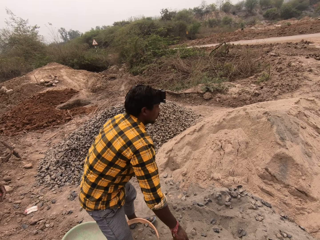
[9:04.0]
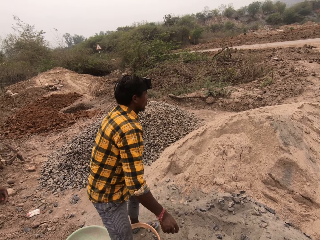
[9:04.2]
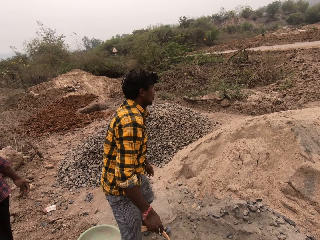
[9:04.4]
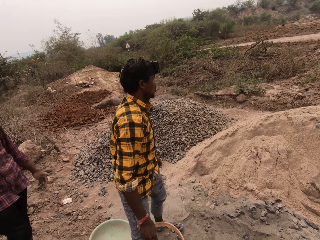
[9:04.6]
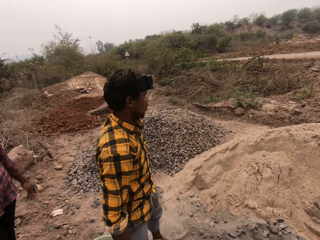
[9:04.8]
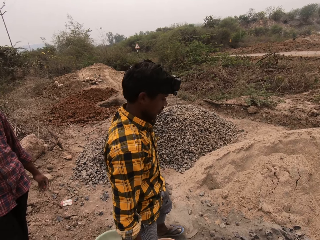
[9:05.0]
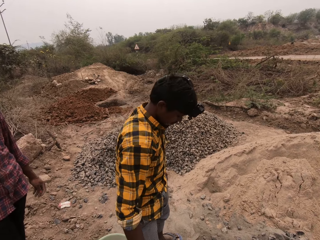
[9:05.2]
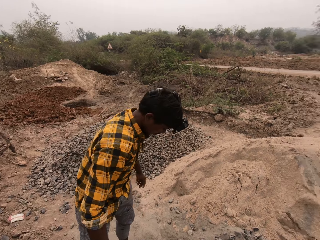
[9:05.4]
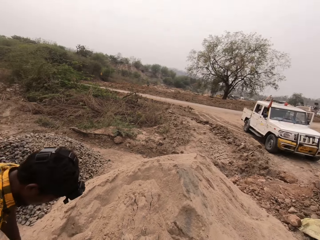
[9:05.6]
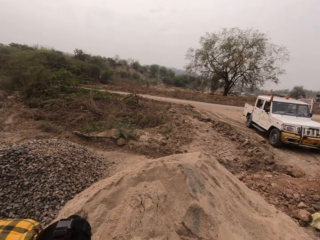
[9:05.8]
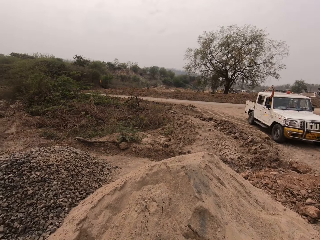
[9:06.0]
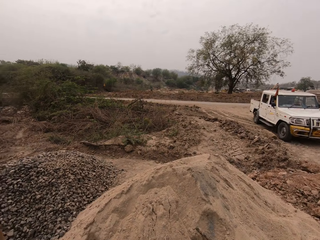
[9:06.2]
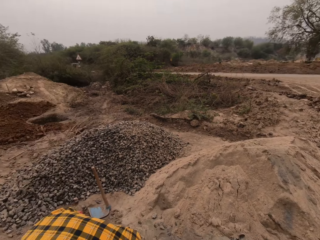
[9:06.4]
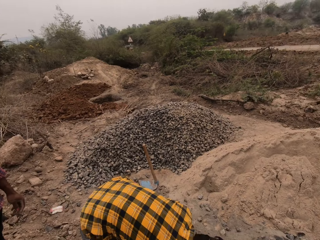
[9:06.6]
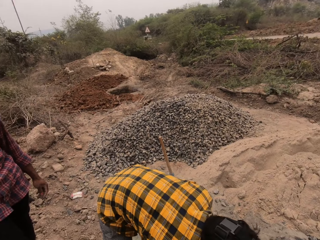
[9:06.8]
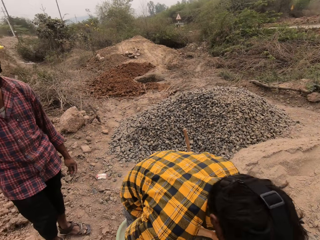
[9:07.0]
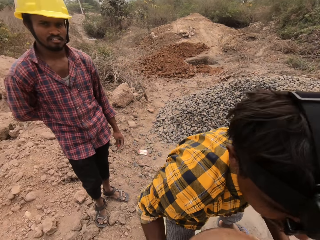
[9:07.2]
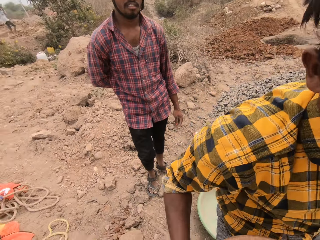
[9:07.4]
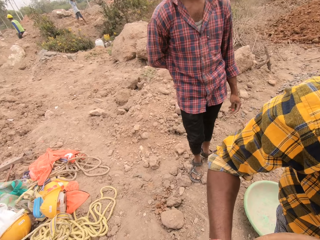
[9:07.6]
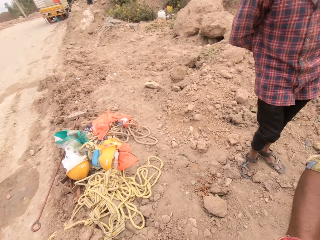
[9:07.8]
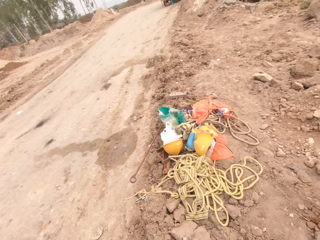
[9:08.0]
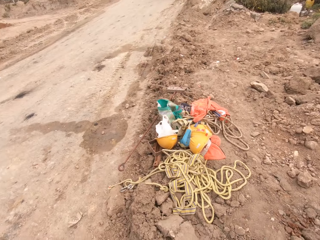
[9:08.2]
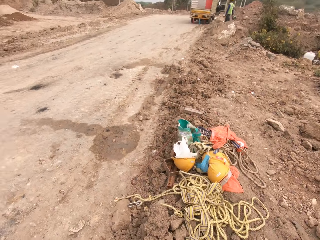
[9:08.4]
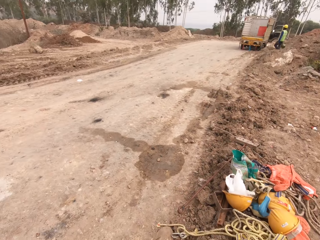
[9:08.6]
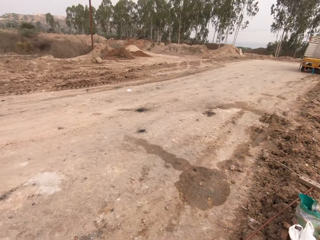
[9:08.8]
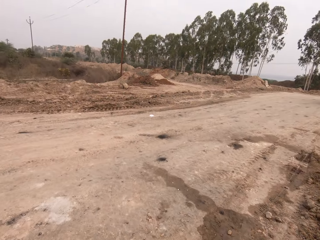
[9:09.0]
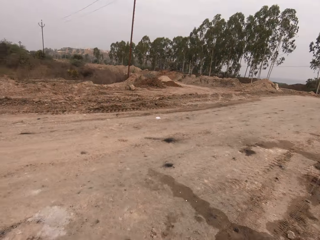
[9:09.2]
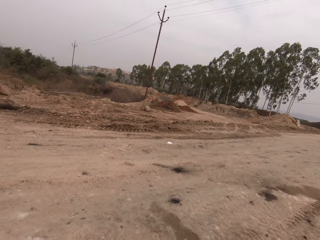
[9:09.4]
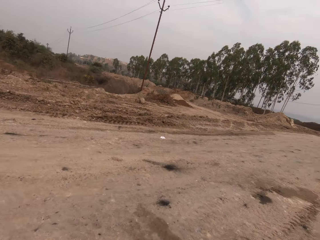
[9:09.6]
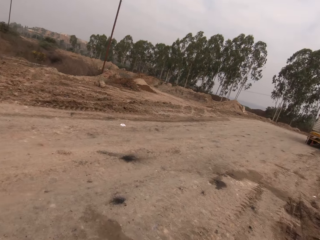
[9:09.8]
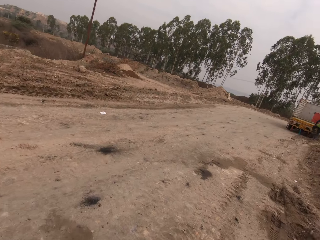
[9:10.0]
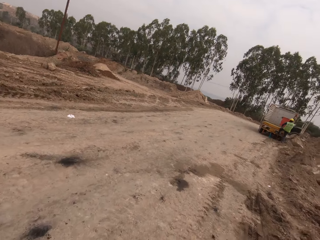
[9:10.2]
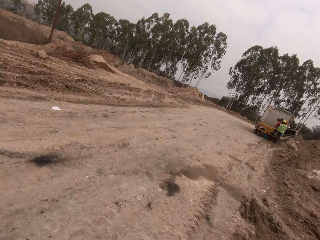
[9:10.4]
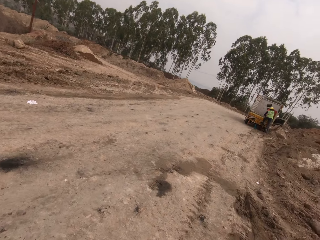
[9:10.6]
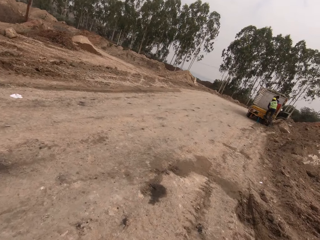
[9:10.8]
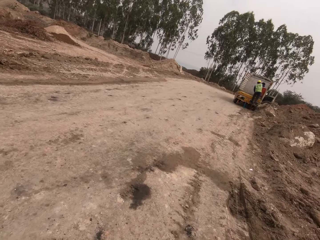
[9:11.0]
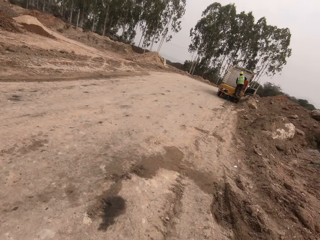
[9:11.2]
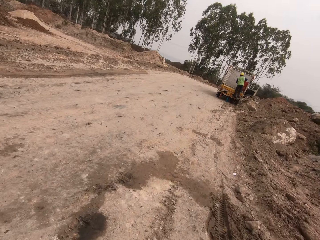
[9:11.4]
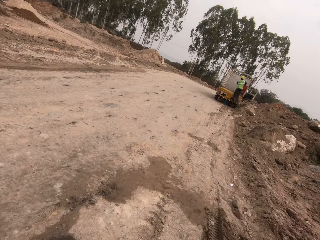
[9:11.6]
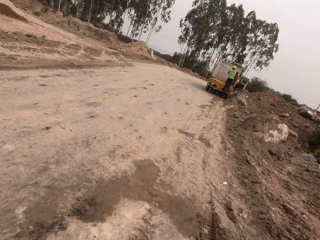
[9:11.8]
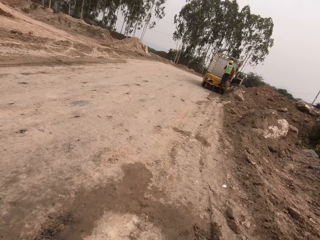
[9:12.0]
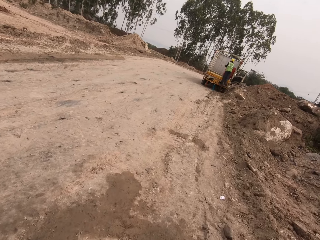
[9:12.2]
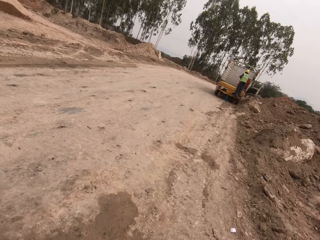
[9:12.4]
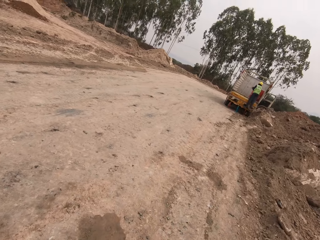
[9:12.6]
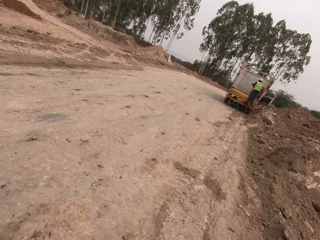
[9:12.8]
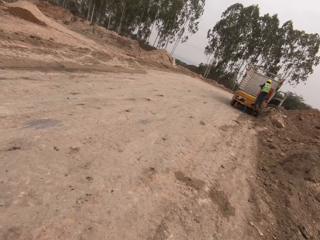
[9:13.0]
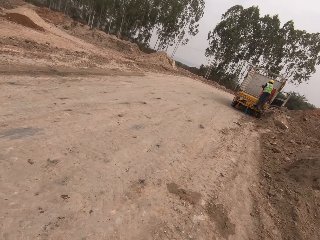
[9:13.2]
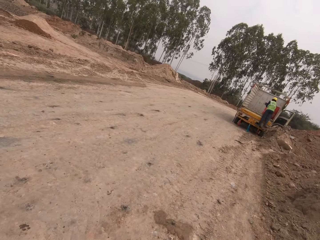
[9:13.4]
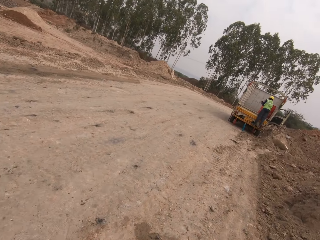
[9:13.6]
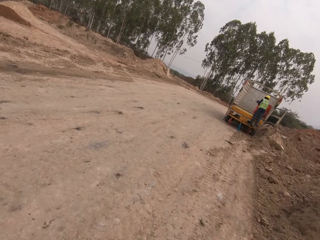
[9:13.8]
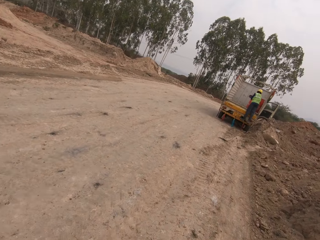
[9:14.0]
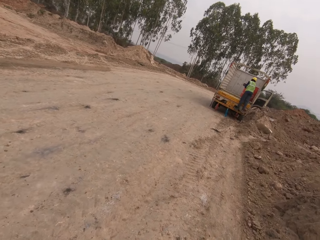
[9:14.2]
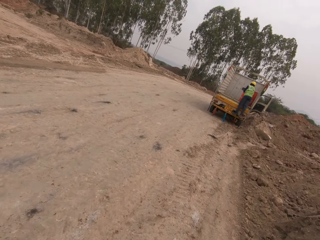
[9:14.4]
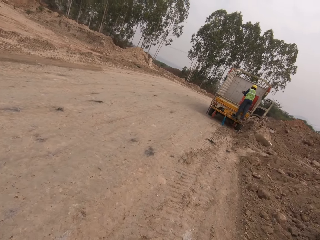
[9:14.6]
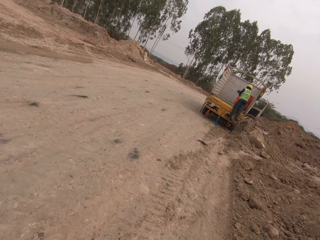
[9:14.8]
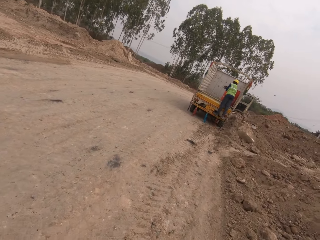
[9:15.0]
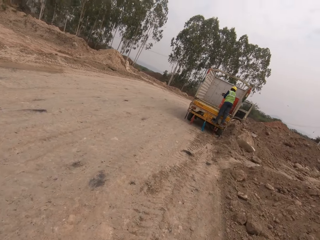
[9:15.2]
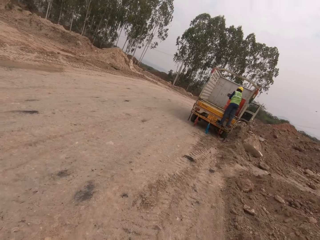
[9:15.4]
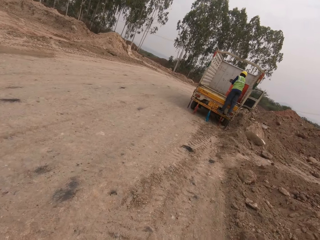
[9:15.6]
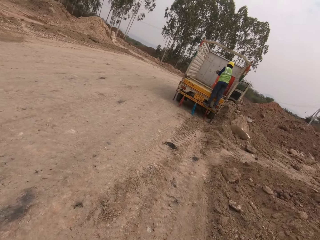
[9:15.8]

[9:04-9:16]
A man puts the shovel on top of the gravel. The man carries a basin full of gravel. The man picks up the bowl from the ground with both hands. The man passes the bowl full of gravel to the camera wearer with both hands. The camera wearer walks in the field. Another man climbs the truck with the bucket in his right hand. The other man scoops water from the drum with the bucket in his right hand.

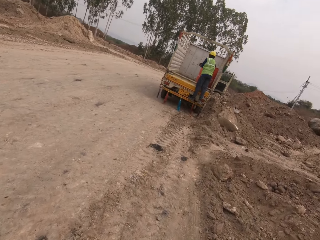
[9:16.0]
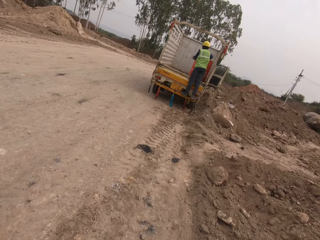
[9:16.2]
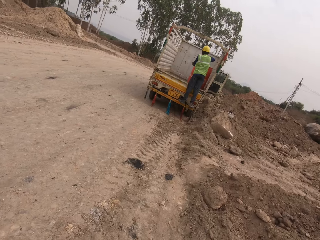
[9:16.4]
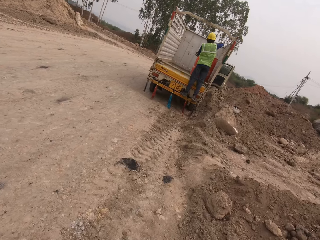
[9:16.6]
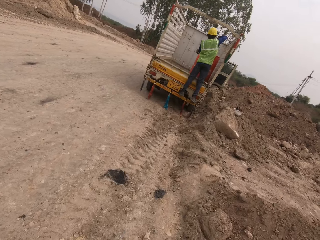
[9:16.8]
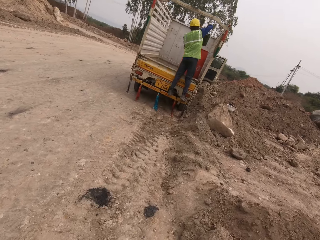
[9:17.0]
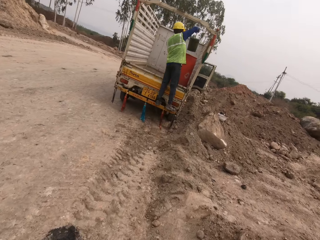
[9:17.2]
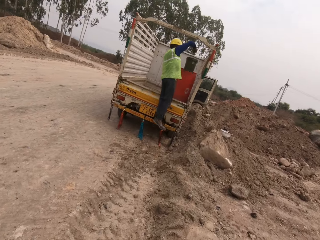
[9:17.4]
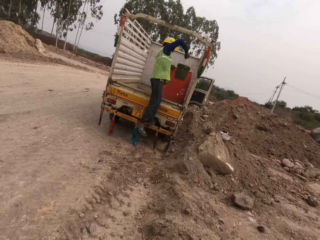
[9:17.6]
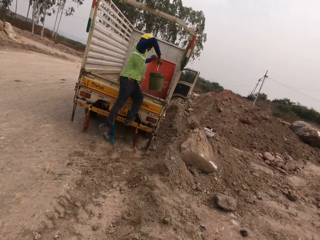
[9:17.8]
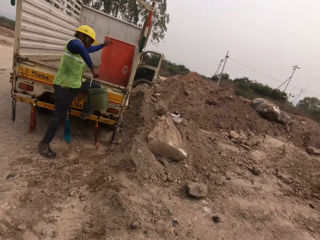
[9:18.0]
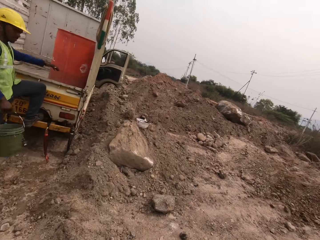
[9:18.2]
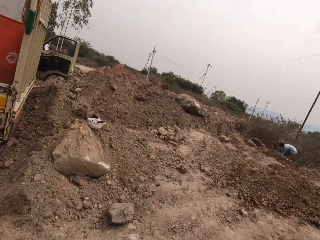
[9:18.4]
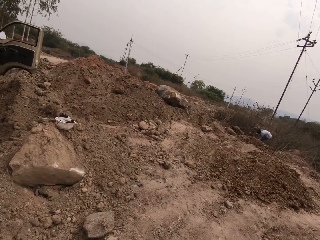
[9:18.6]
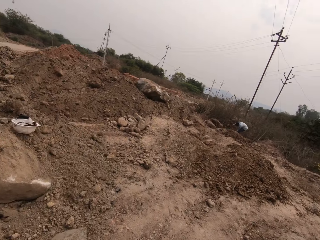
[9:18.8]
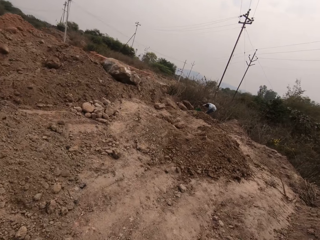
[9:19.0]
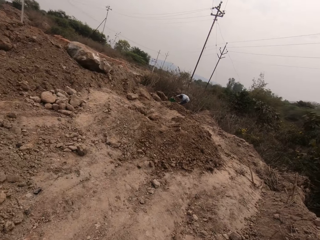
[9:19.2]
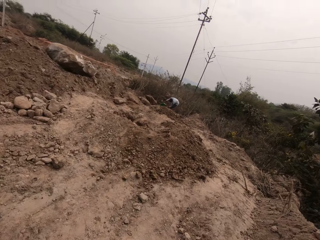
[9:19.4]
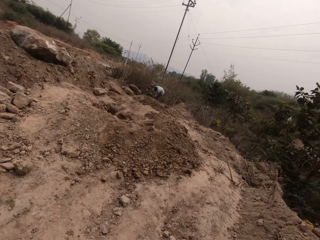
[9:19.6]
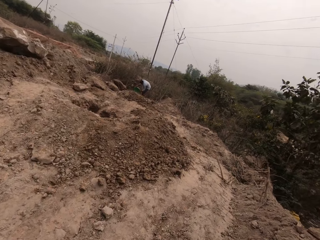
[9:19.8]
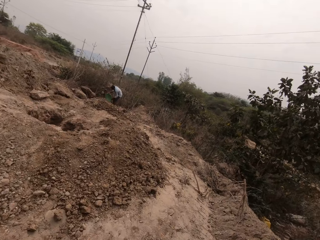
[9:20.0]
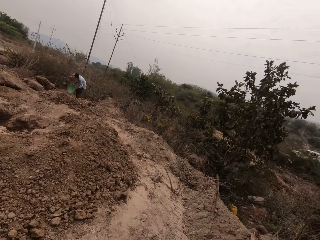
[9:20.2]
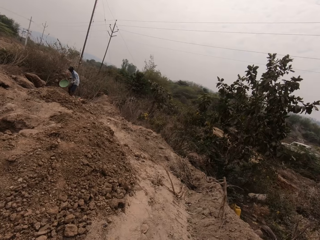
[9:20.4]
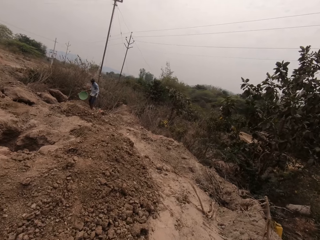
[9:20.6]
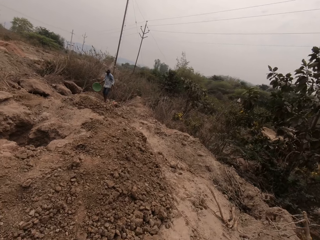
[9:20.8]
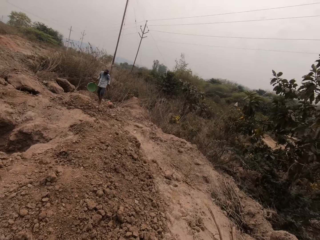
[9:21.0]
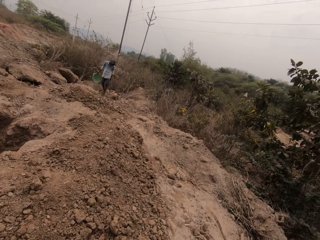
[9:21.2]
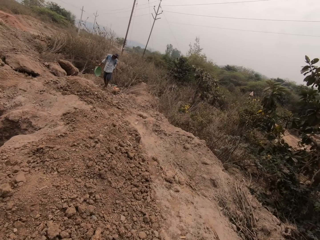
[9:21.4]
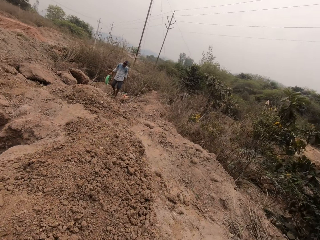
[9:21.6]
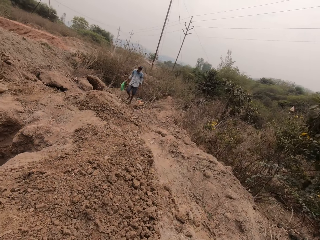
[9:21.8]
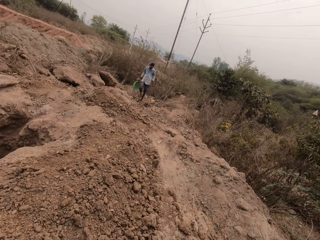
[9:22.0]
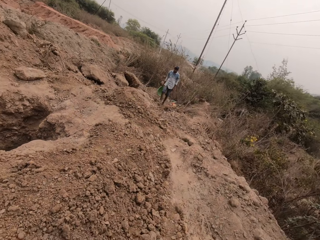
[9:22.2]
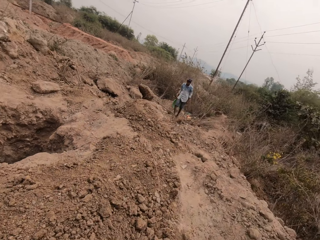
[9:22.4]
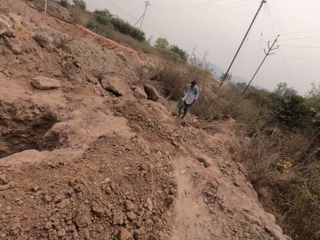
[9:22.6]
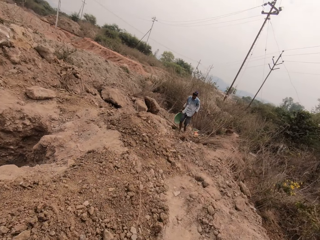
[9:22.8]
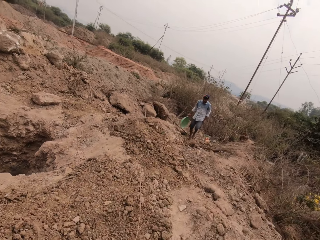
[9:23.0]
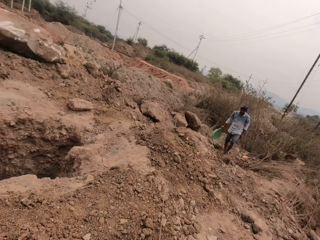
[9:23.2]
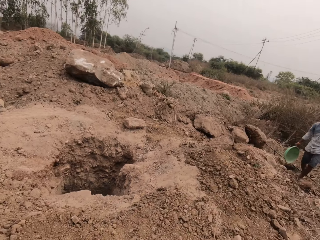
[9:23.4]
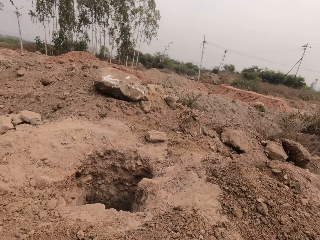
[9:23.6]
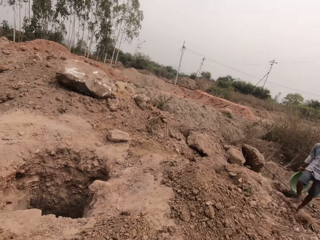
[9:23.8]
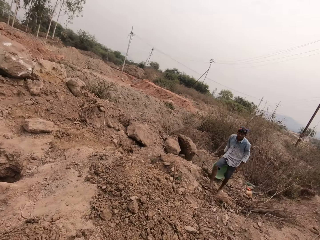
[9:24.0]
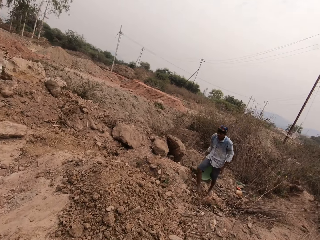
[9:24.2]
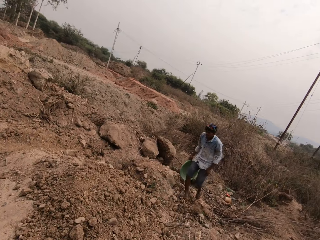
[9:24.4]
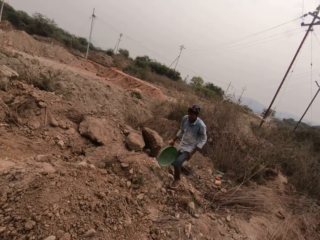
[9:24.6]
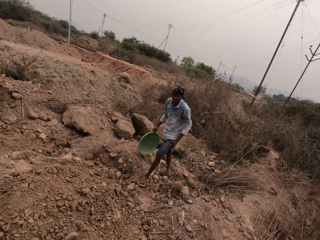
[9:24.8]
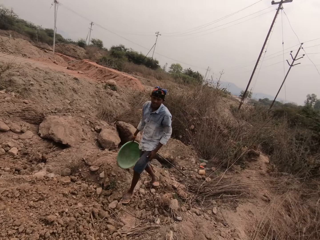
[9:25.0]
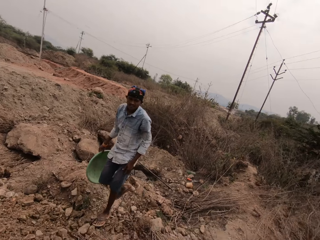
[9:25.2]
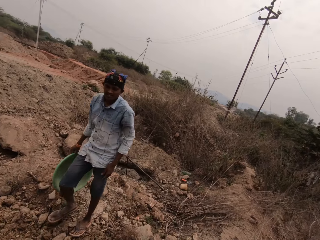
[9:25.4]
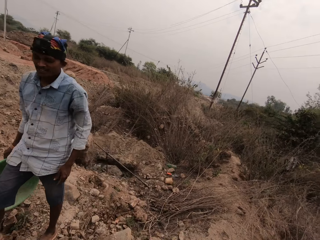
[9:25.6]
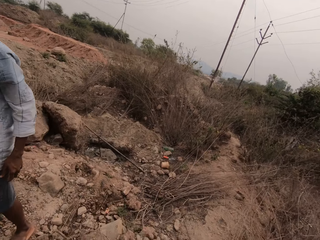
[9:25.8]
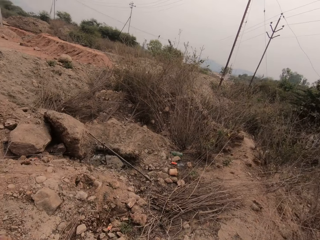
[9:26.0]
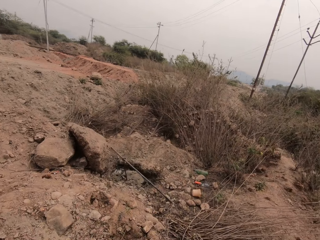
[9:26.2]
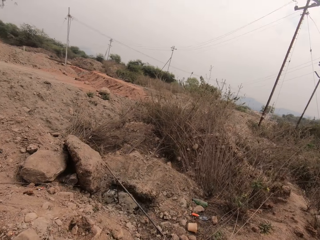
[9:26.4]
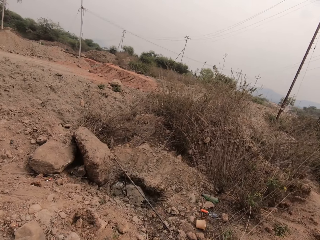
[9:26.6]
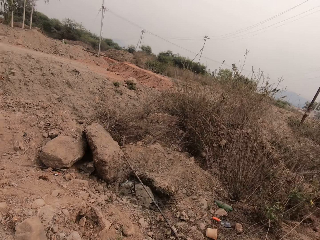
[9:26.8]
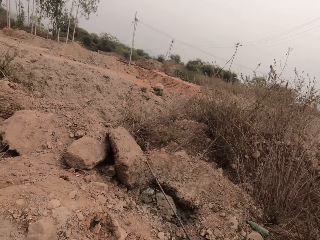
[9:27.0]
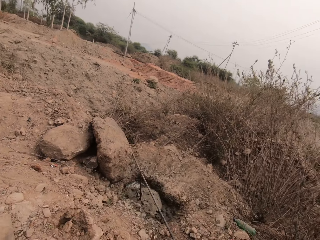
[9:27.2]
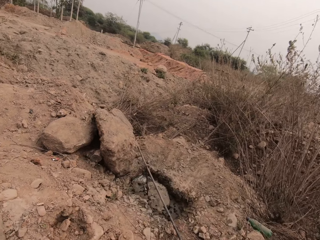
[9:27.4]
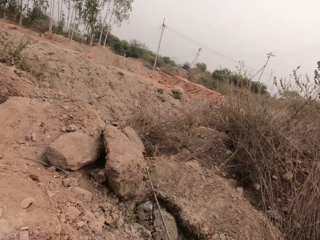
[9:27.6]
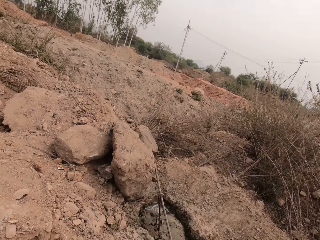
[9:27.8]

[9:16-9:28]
A man fetches some water from a tank at the back of a truck with a bucket in his right hand. The man lifts the bucket. The man climbs down the back of the truck. The camera wearer walks around. Another man walks around. The camera wearer walks around. The other man walks past the camera wearer.
